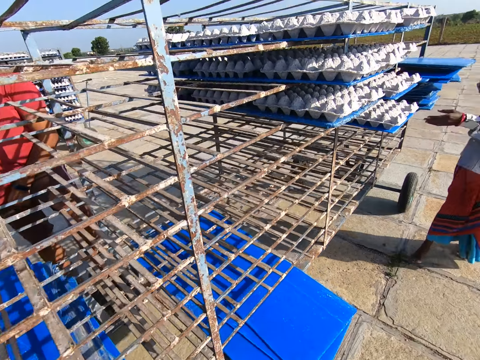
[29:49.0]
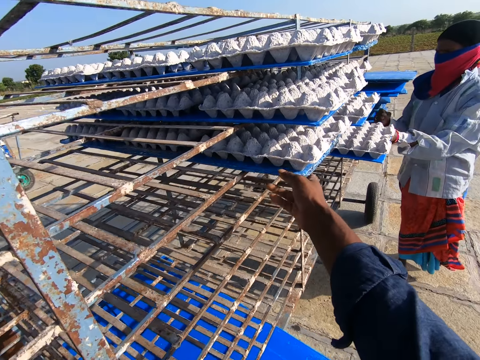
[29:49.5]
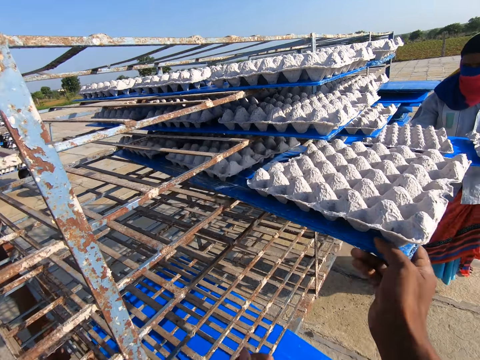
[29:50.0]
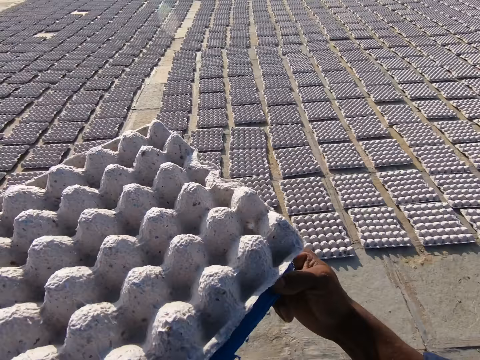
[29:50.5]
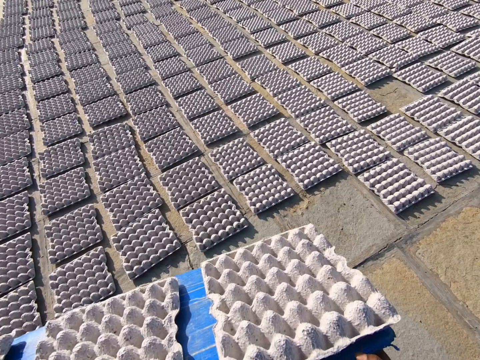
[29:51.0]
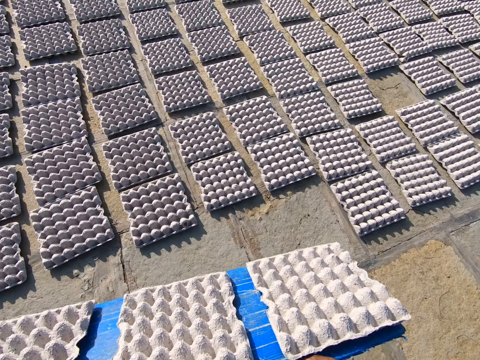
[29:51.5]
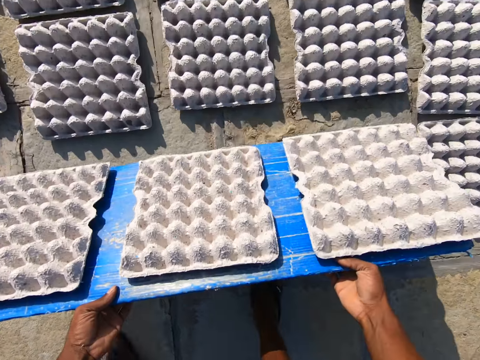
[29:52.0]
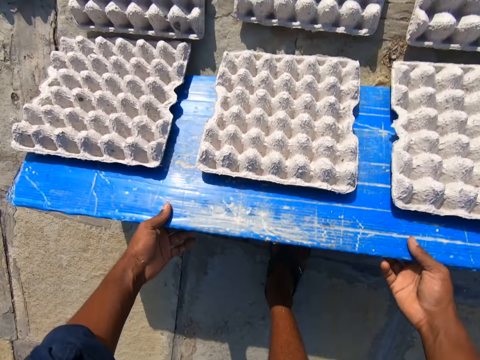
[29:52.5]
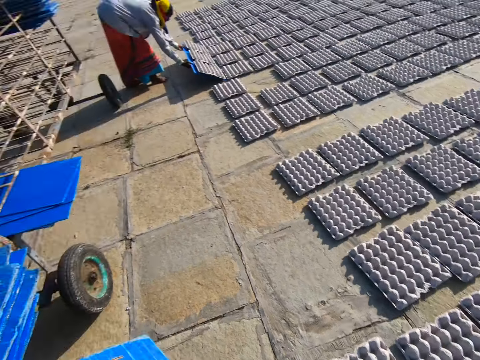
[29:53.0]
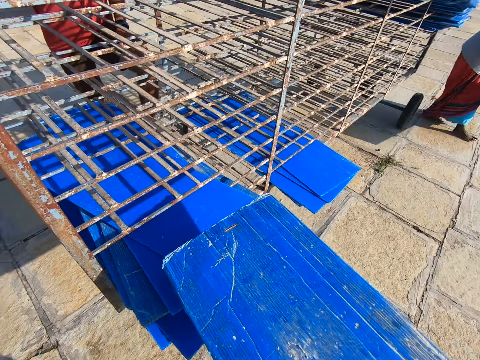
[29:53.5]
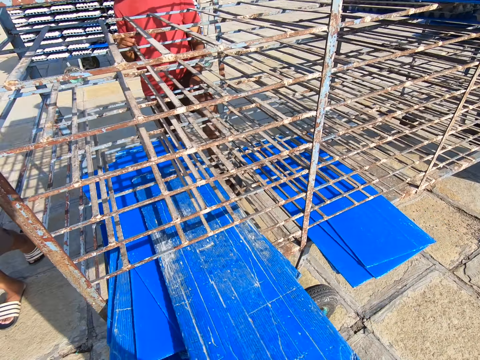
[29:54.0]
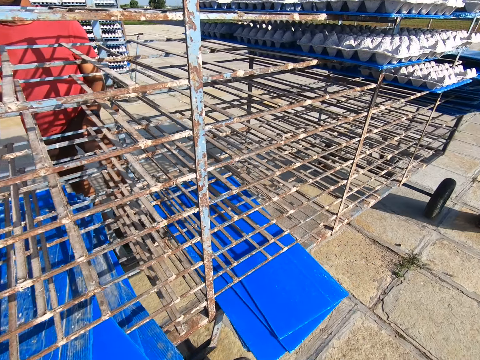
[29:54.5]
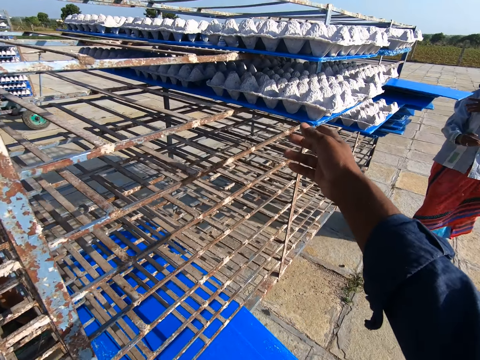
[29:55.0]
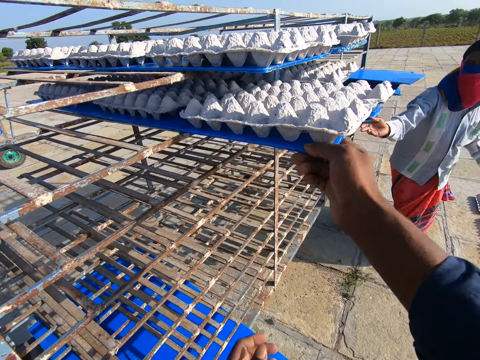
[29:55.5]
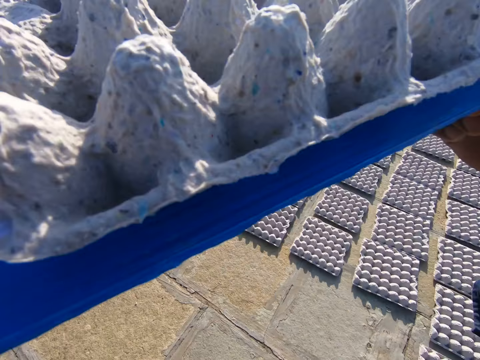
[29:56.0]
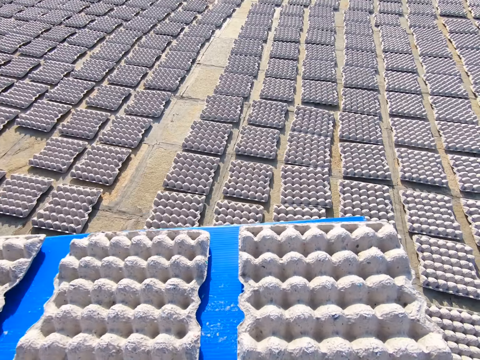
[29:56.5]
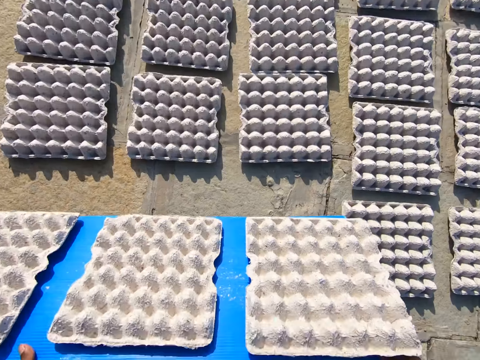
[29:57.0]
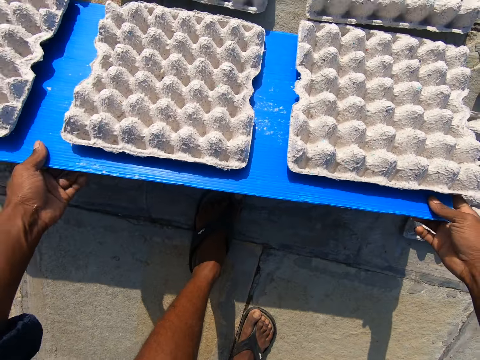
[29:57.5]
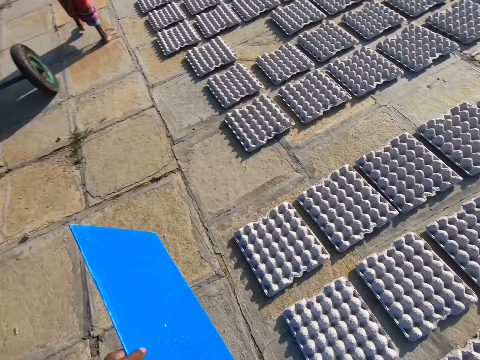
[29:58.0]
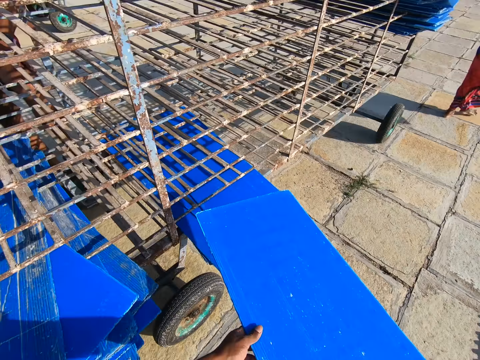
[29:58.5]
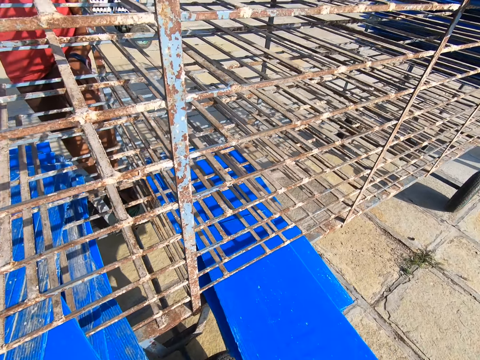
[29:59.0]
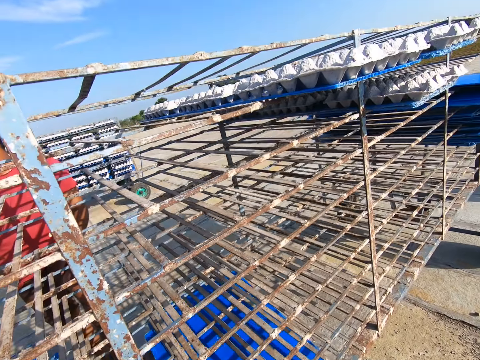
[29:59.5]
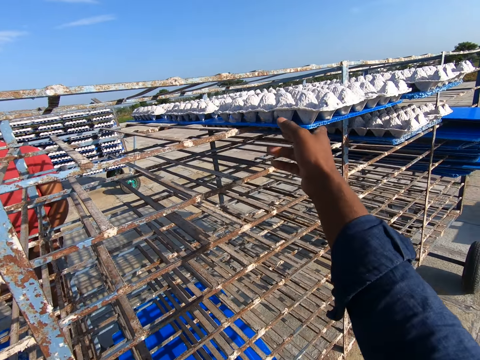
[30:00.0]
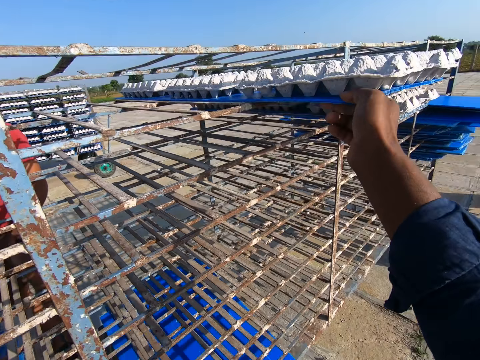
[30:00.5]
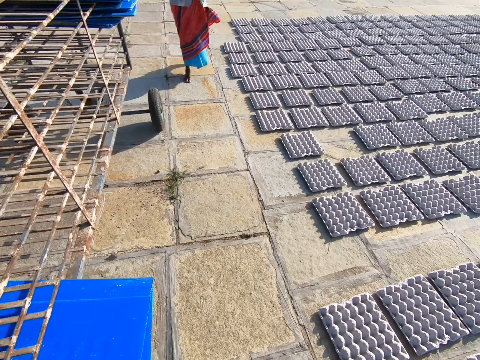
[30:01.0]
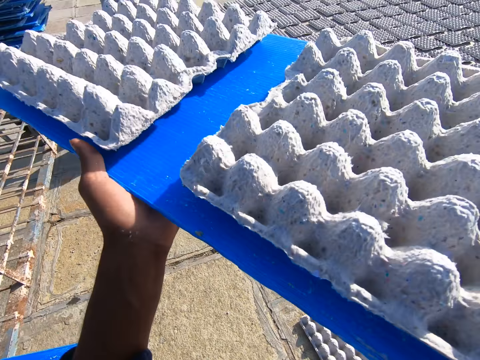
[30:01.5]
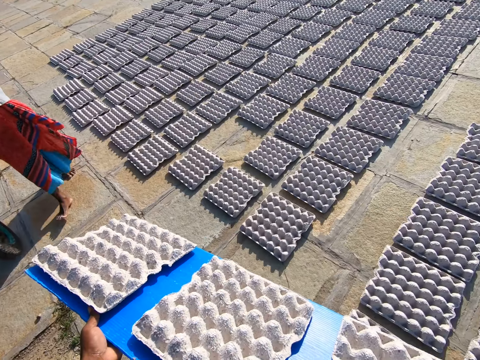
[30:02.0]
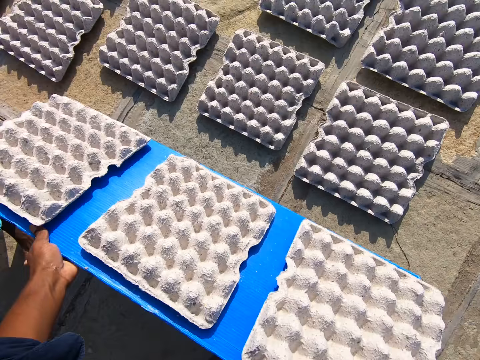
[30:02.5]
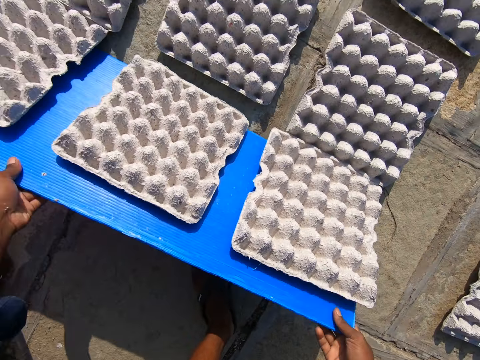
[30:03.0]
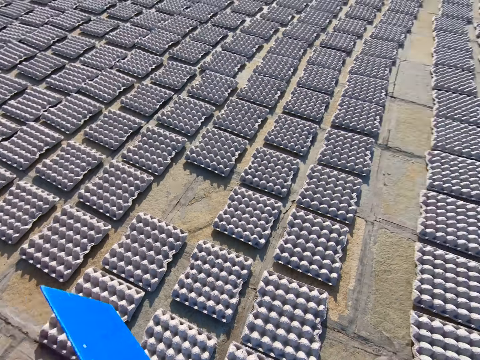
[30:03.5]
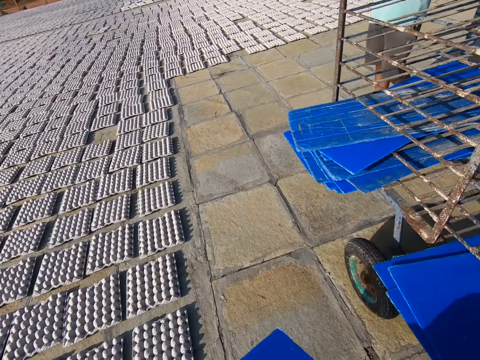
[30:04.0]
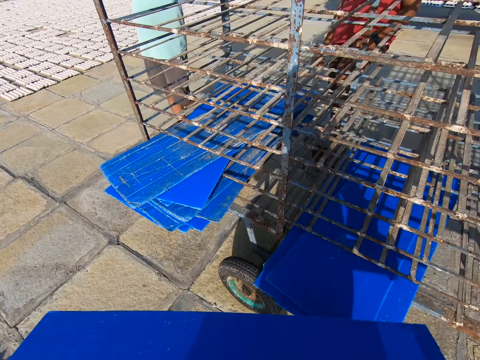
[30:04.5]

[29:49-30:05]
The woman pulls a plastic board of egg trays from the rack with her left hand. The camera wearer pulls a plastic board of egg trays from the rack with his right hand. He places his left hand on the plastic board of egg trays. The woman walks around. The camera wearer walks away from the rack. He rests the plastic board of egg trays on the ground with his hands. He drops the egg trays on the plastic board on the ground with his hands. The woman drops the egg trays on the plastic board on the ground with her hands. The camera wearer walks around. He slides the plastic board on the pile of plastic boards with his hands. The woman slides the plastic board on the pile of plastic boards with her hands. The camera wearer pulls a plastic board of egg trays from the rack with his right hand. He places his left hand on the plastic board of egg trays. He walks around. He rests the plastic board of egg trays on the ground with his hands. He drops the egg trays on the plastic board on the ground with his hands. He slides the plastic board on the pile of plastic boards with his hands. He pulls a plastic board of egg trays from the rack with his right hand. He walks away from the rack. He rests the plastic board of egg trays on the ground with his hands. He drops the egg trays on the plastic board on the ground with his hands.

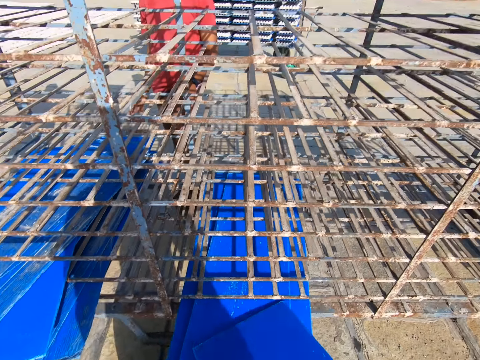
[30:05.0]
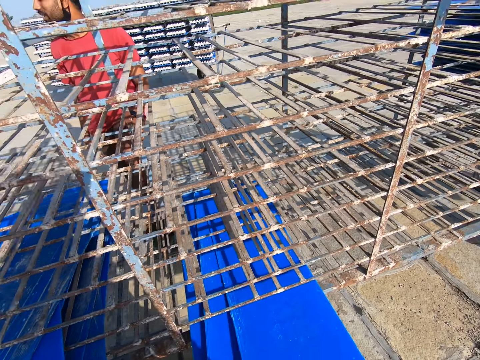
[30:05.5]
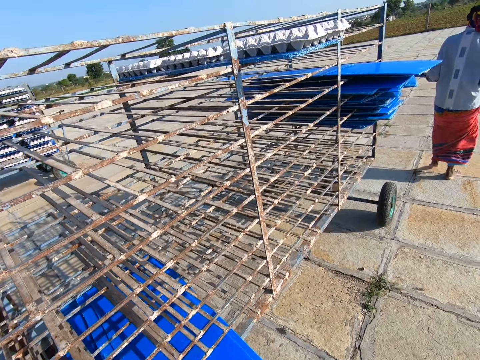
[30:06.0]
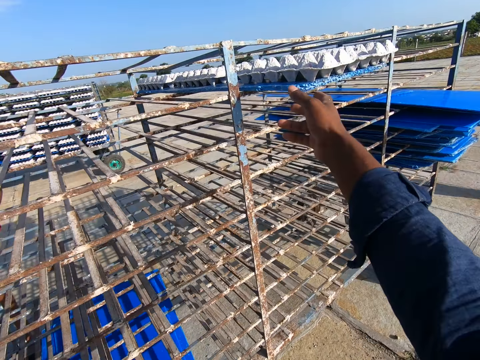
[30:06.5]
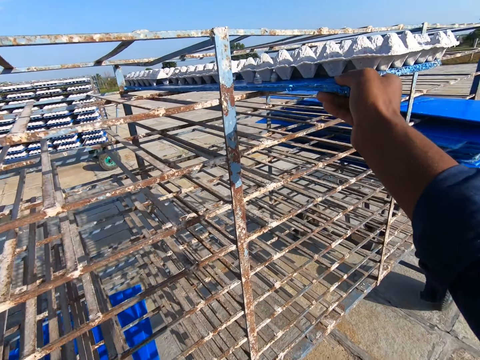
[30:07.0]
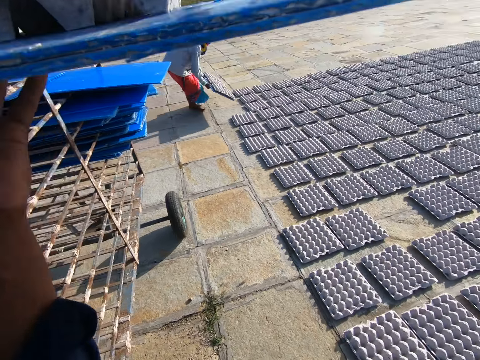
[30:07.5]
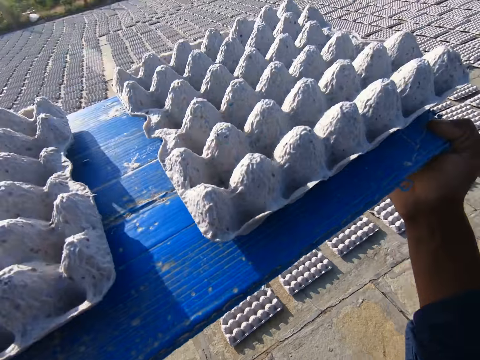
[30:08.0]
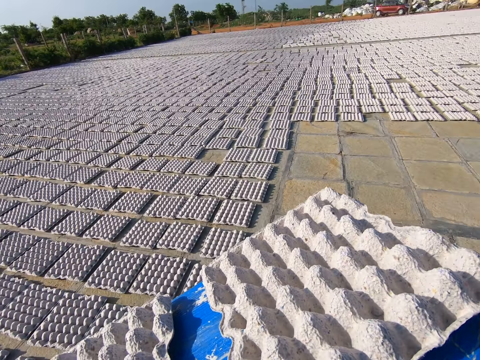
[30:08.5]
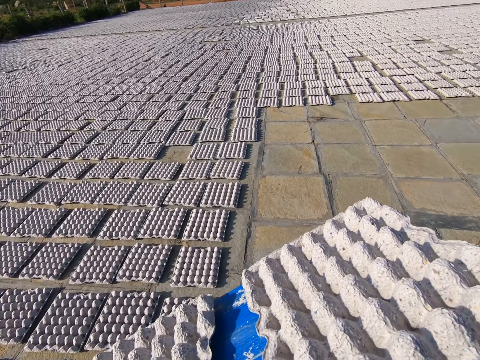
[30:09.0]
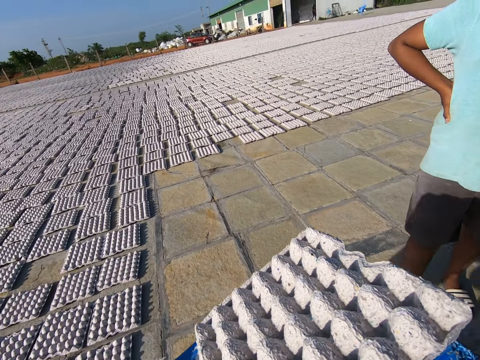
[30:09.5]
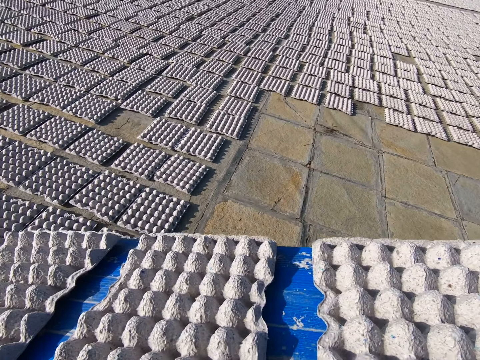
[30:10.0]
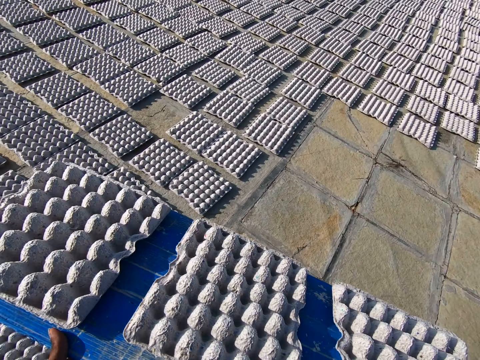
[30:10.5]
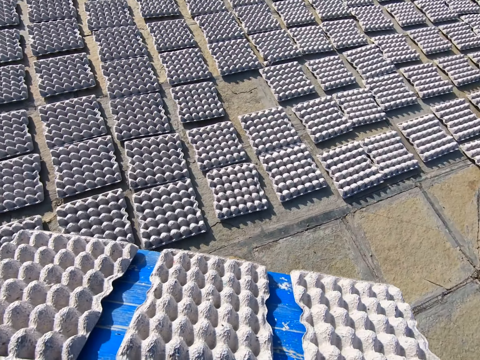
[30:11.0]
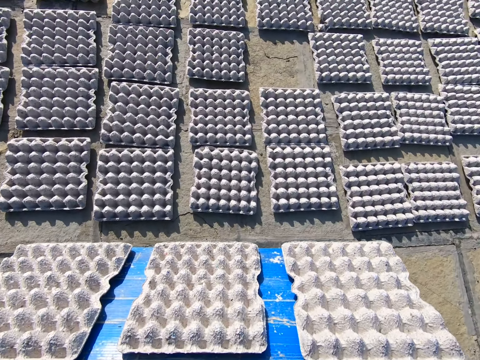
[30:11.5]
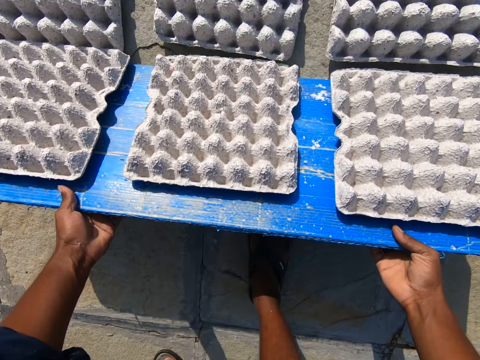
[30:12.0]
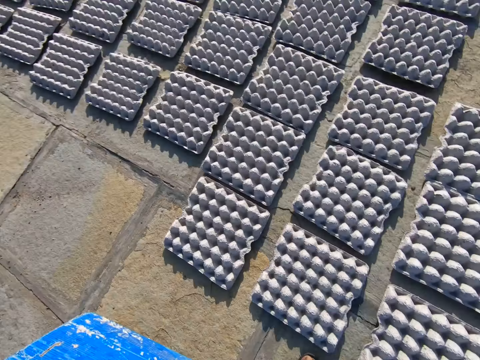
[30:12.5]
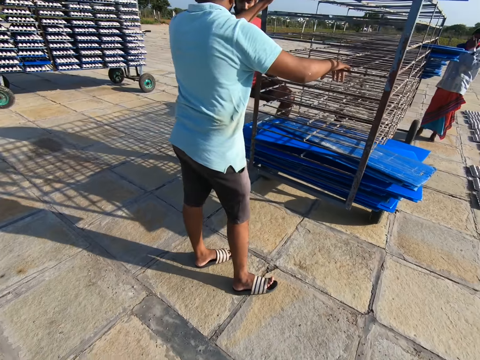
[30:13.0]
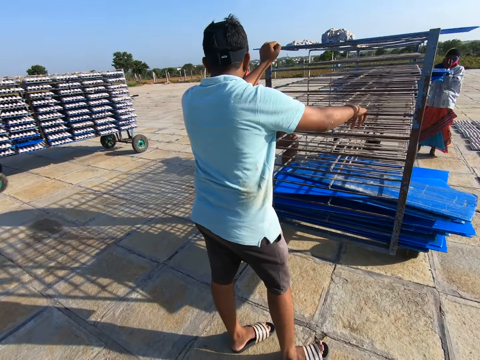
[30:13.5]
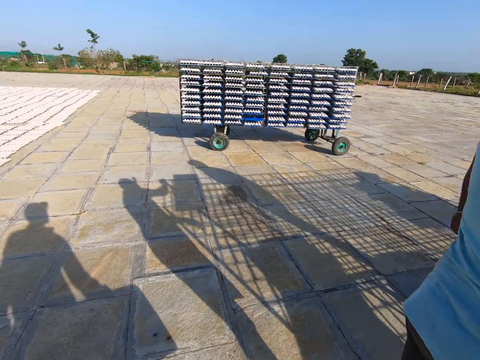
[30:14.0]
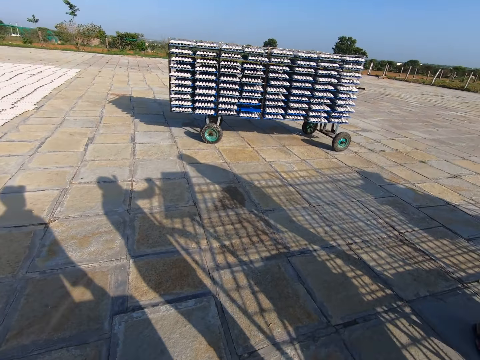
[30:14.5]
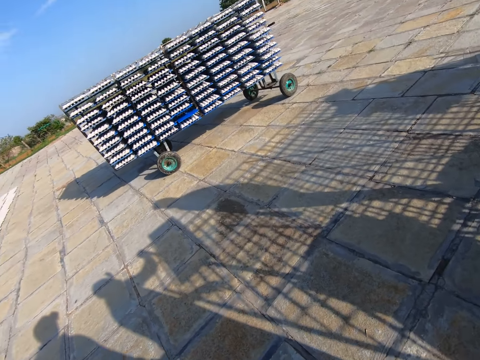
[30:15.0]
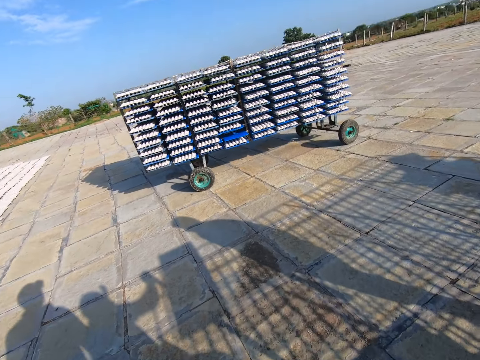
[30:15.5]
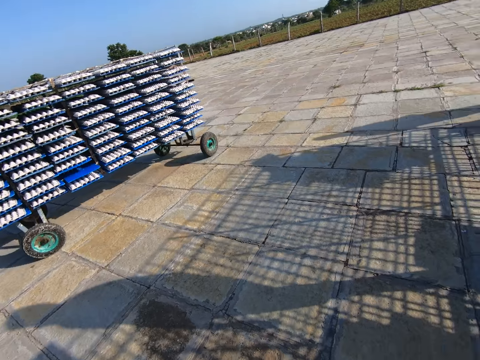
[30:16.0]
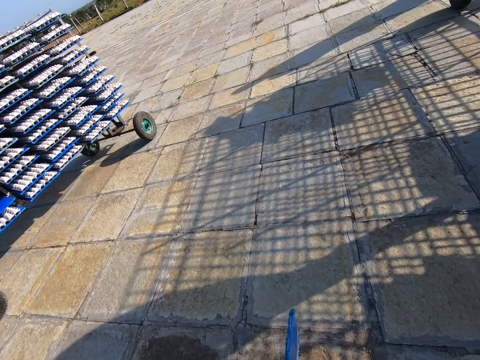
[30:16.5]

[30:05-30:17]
The camera wearer slides the plastic board on the pile of plastic boards with his hands. The woman walks away from the rack. The camera wearer pulls a plastic board of egg trays from the rack with his right hand. He walks away from the rack. He rests the plastic board of egg trays on the ground with his hands. He drops the egg trays on the plastic board on the ground with his hands. He walks towards the rack.
